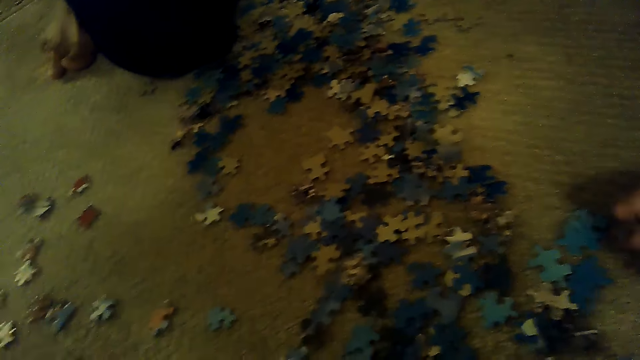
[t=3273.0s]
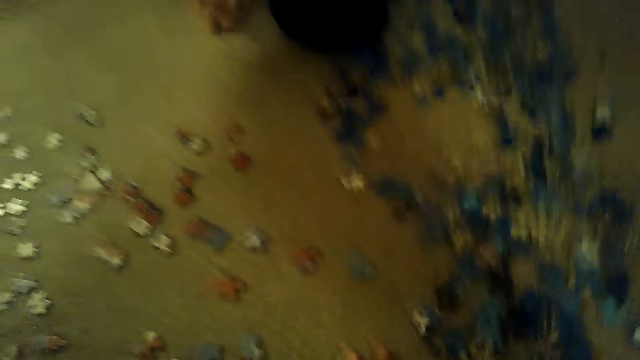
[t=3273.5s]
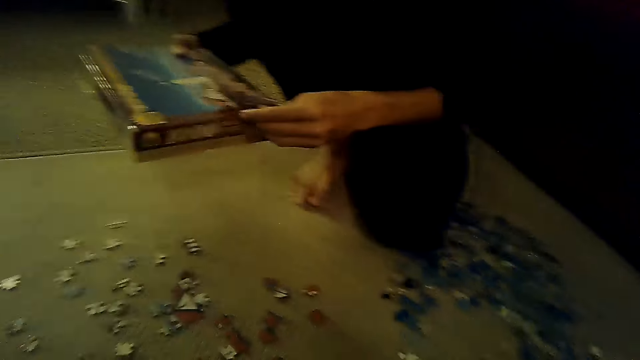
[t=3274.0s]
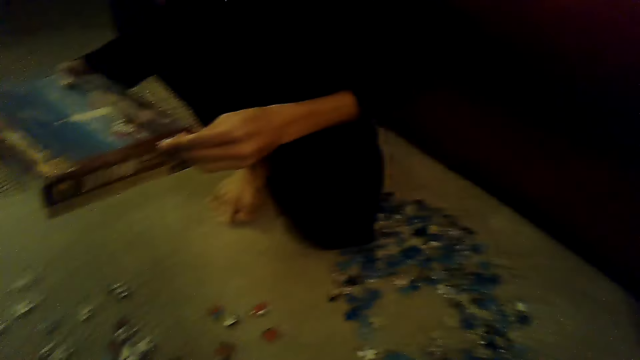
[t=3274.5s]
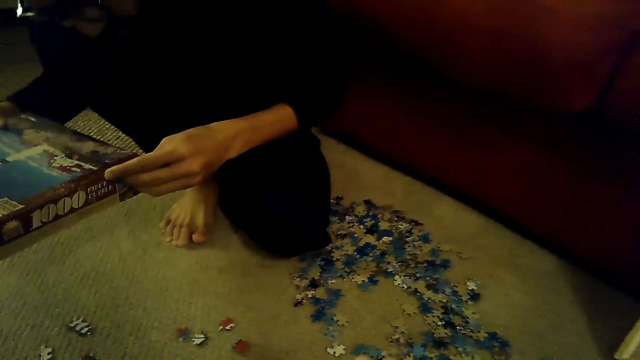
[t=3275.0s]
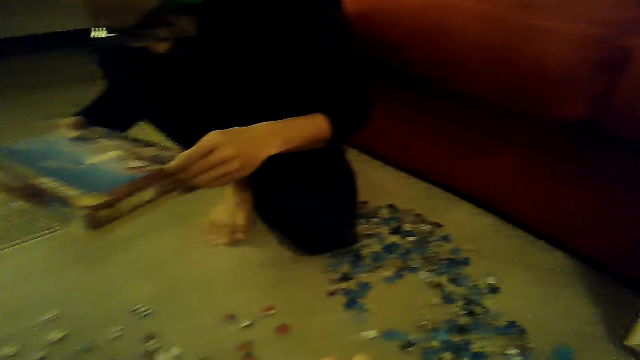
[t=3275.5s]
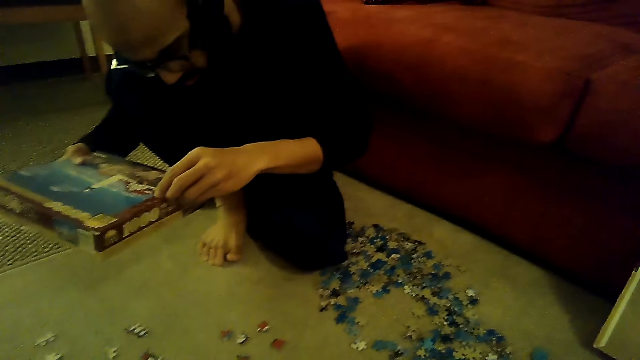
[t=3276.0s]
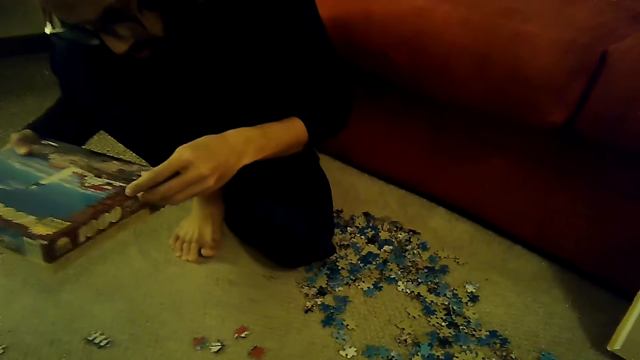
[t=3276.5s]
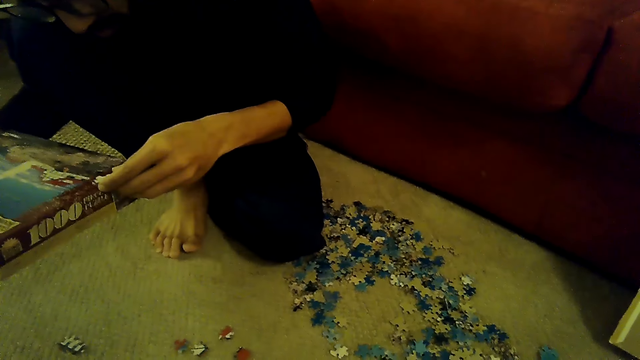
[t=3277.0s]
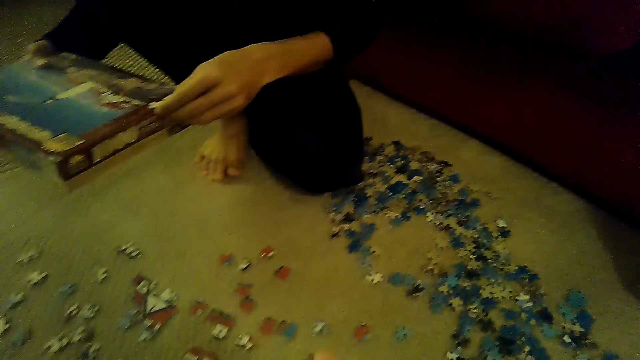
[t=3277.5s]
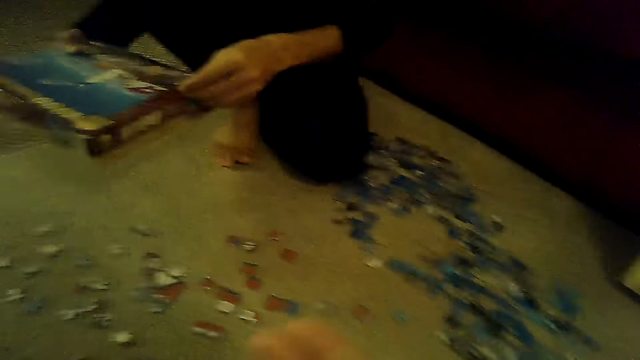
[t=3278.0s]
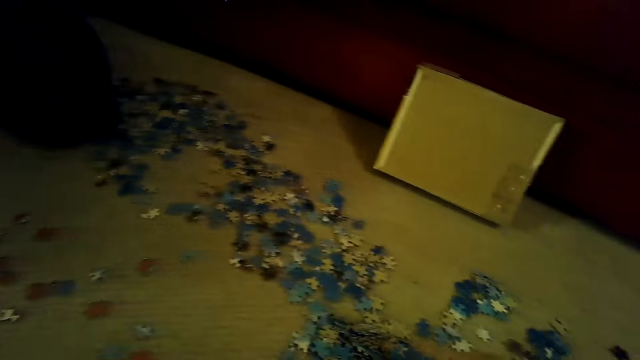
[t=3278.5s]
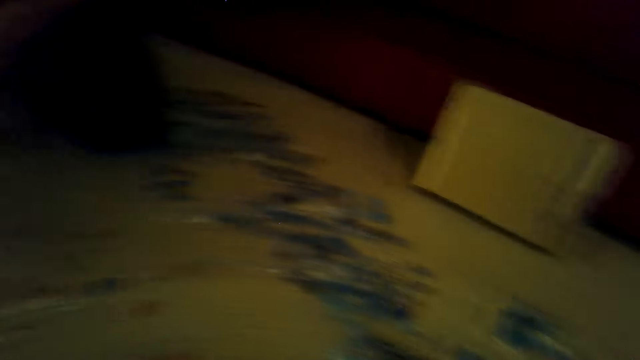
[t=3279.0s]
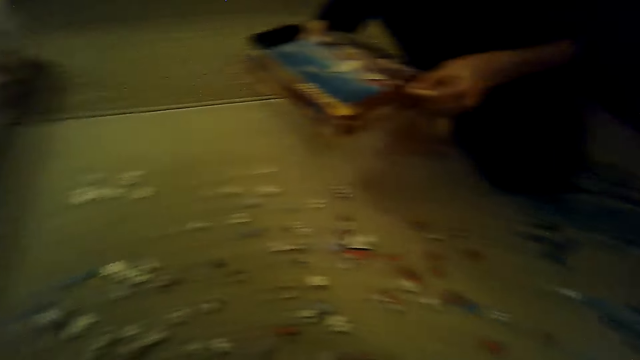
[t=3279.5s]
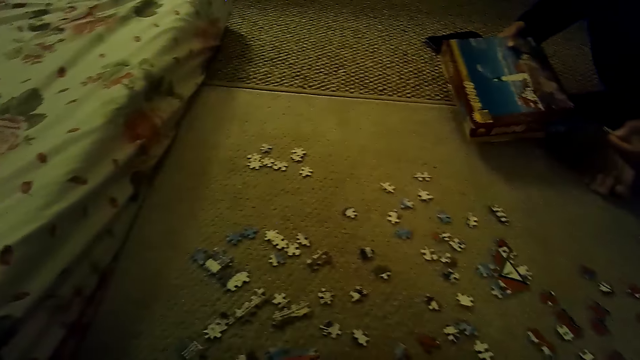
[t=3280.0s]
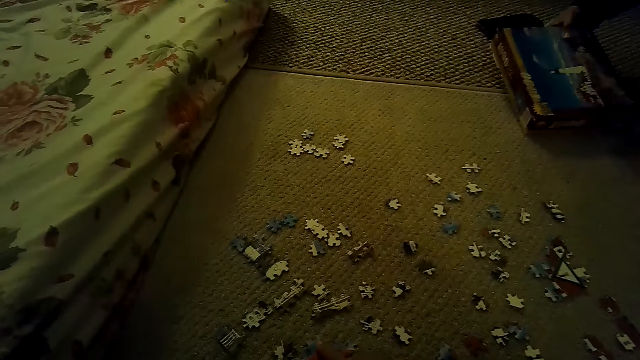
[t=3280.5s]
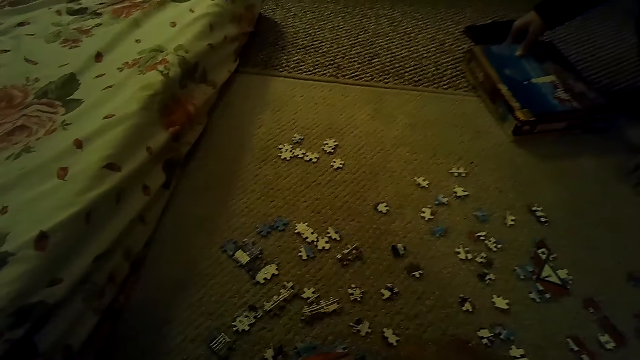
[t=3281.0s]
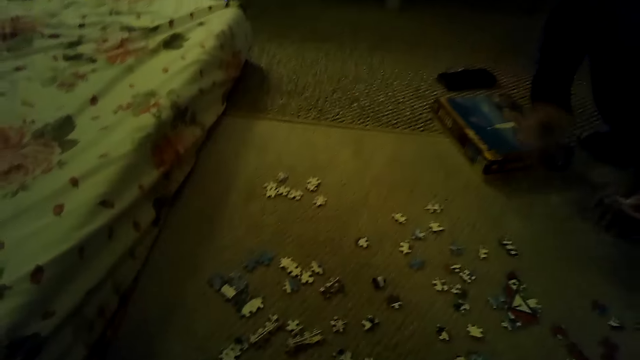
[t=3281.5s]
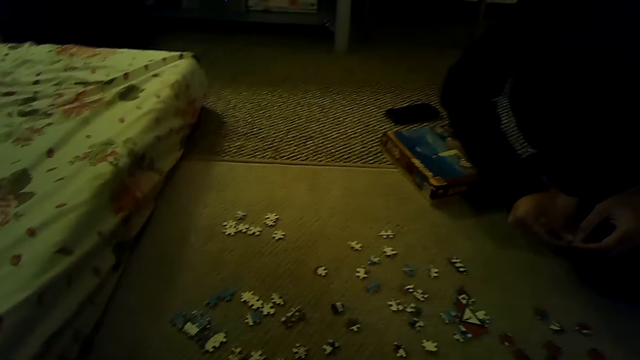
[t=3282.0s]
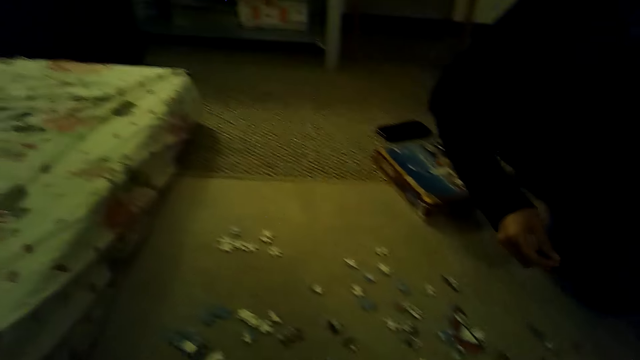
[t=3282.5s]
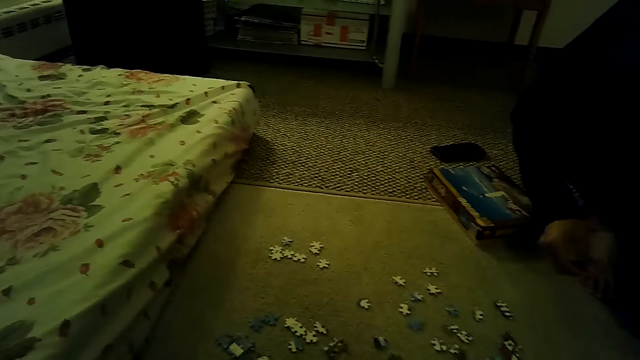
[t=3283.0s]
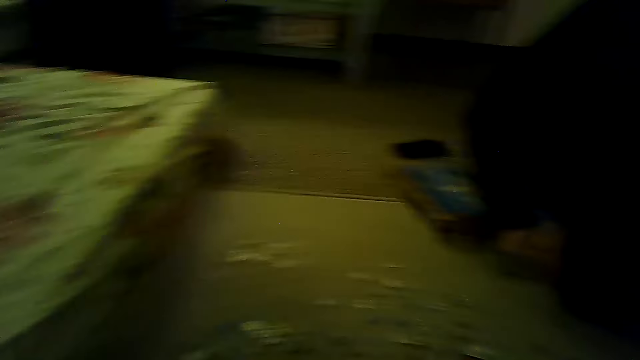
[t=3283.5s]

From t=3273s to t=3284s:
A man holds a box. The man reads the box on the hands. The man fixes the puzzle piece. The man puts the box down.

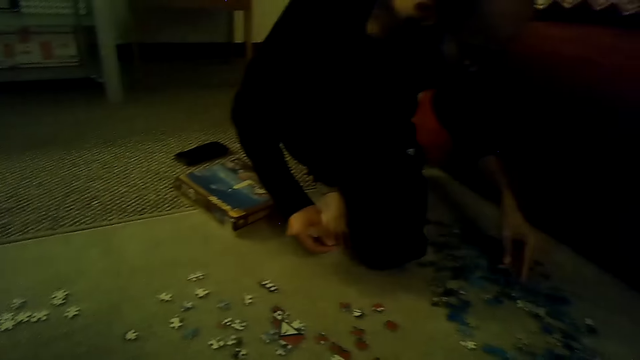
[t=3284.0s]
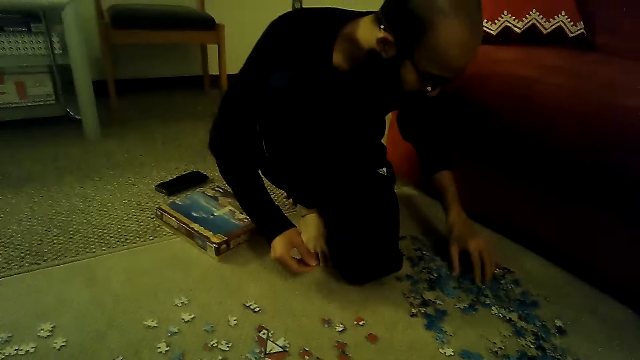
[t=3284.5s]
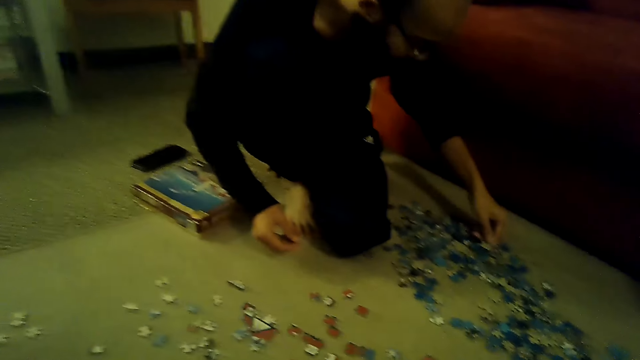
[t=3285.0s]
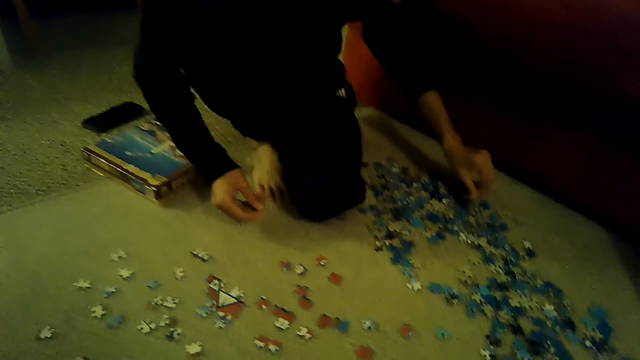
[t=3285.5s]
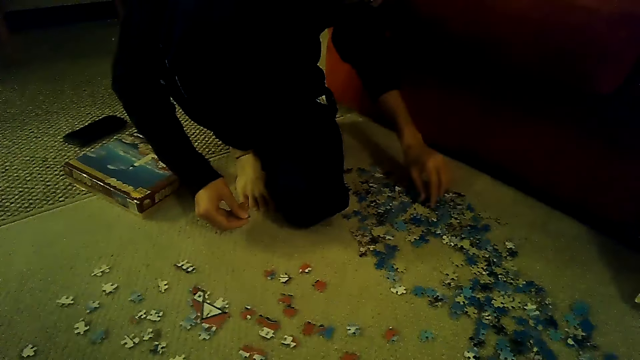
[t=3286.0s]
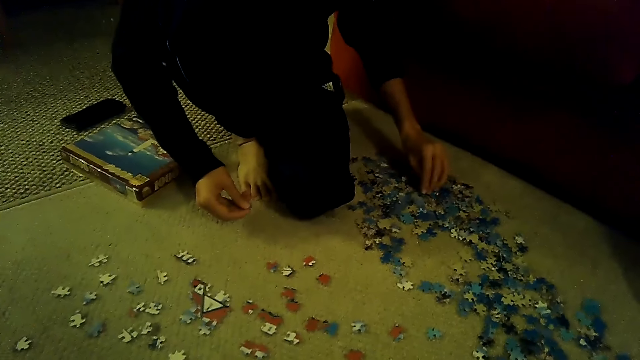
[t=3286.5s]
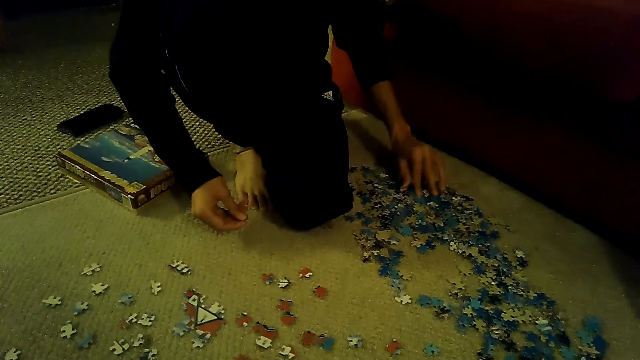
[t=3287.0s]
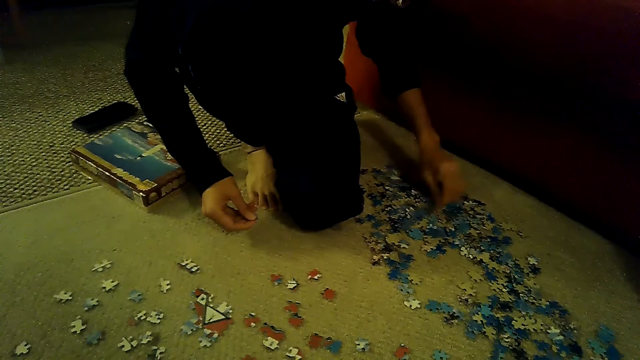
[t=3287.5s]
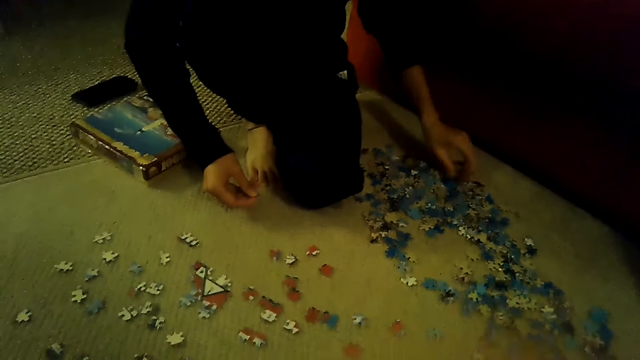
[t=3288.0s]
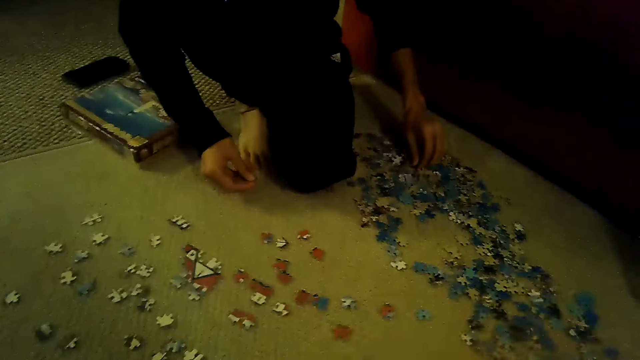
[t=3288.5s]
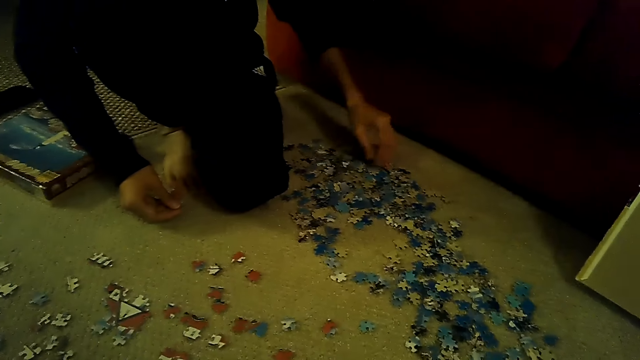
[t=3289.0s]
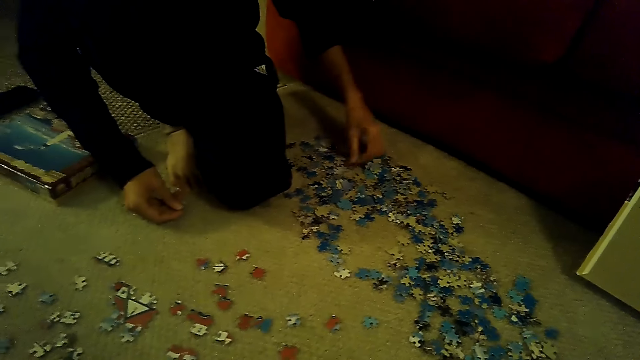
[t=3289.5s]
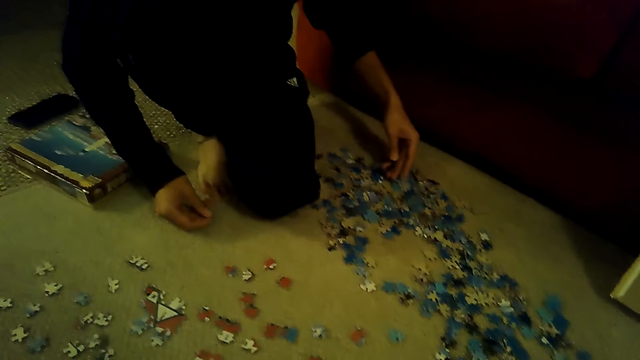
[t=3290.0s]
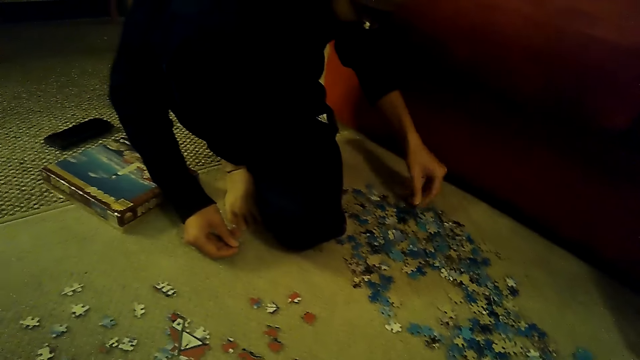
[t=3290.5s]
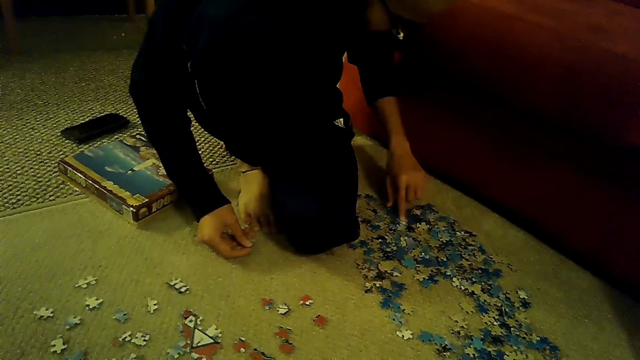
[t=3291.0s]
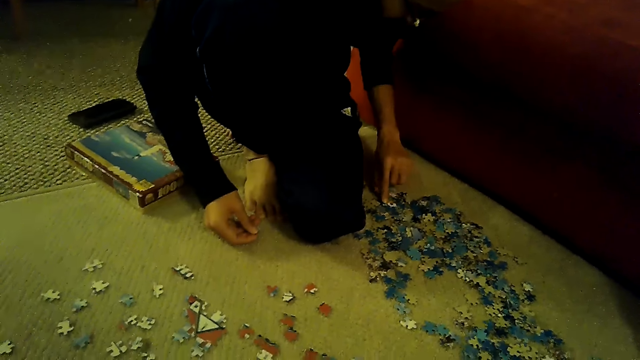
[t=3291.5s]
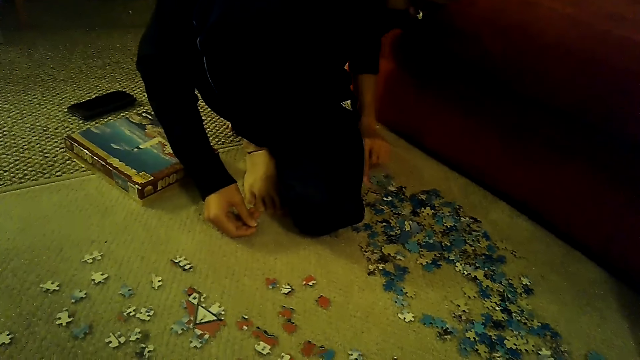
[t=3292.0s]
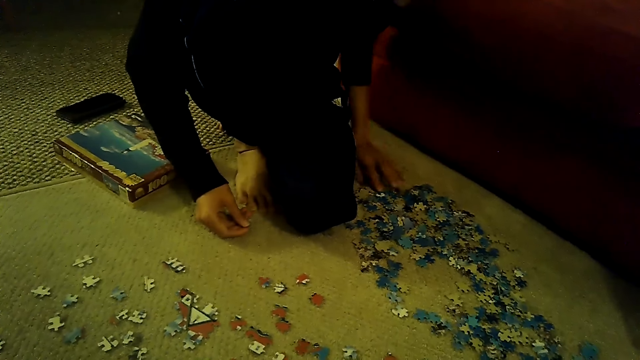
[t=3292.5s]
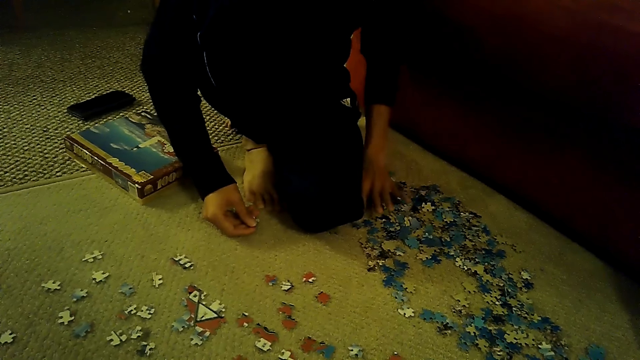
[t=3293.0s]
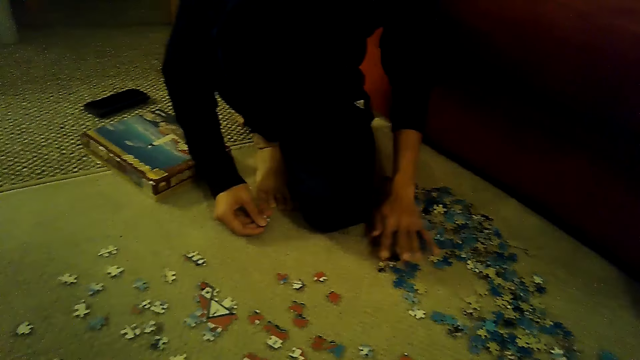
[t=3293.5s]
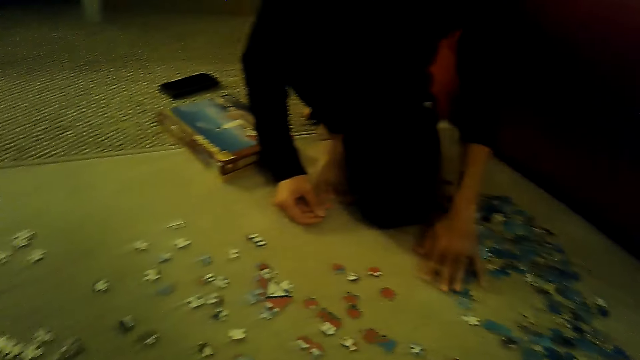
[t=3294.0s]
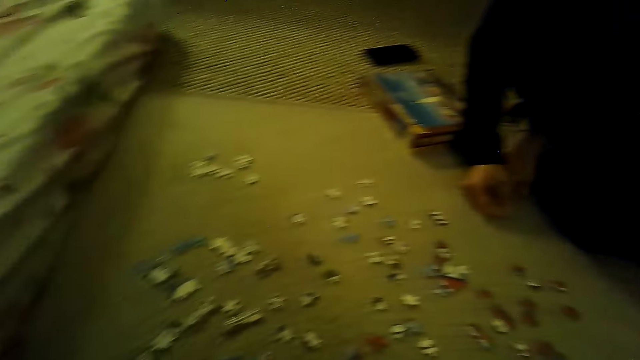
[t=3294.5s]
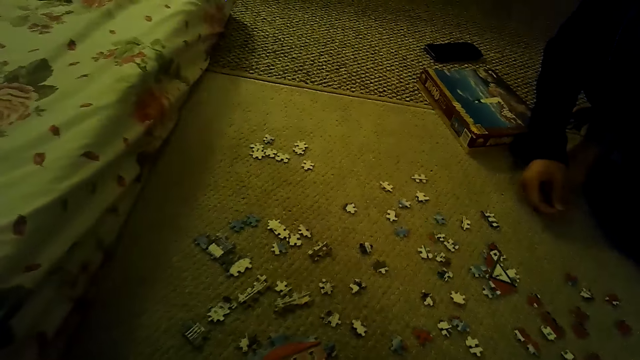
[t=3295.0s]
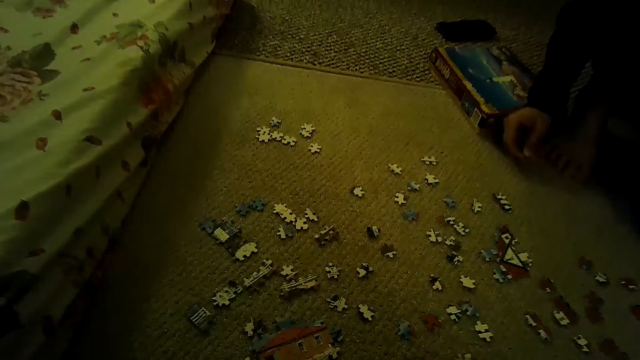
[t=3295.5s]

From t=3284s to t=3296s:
A man selects the puzzle piece. The man plays the jigsaw puzzle game on the floor.
